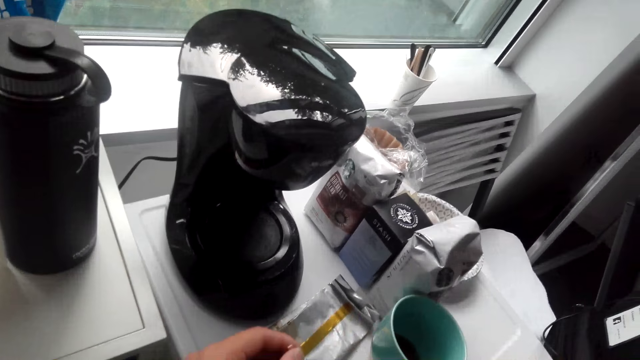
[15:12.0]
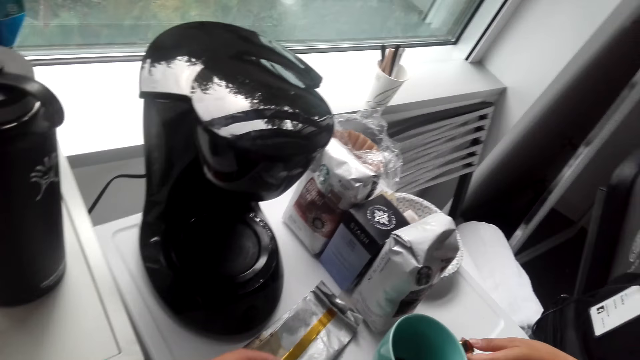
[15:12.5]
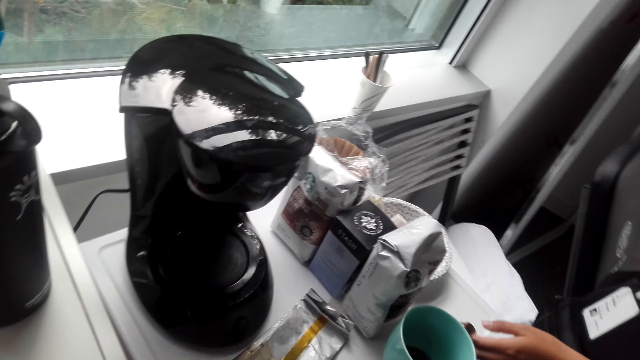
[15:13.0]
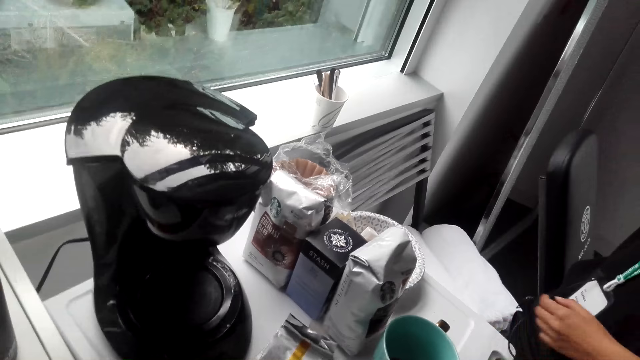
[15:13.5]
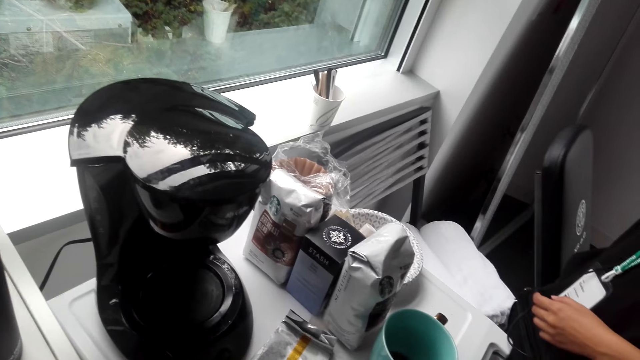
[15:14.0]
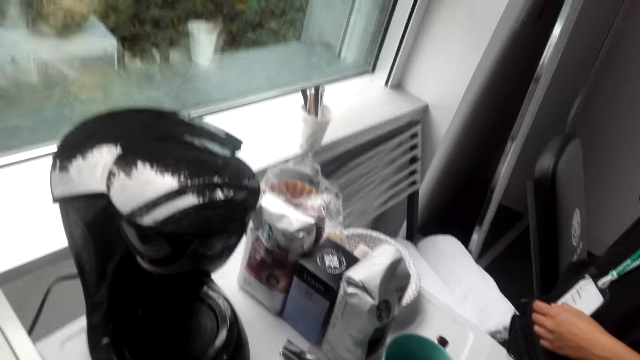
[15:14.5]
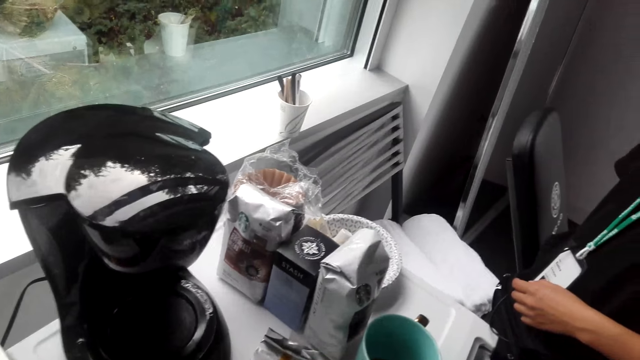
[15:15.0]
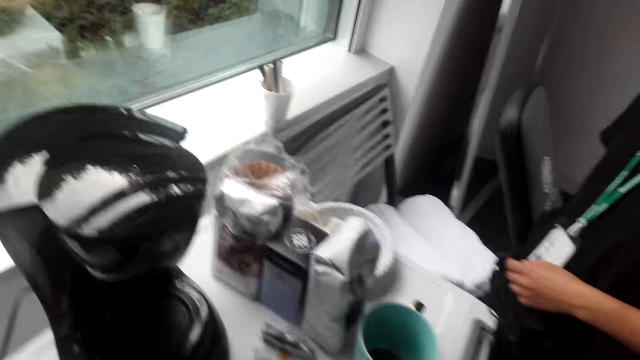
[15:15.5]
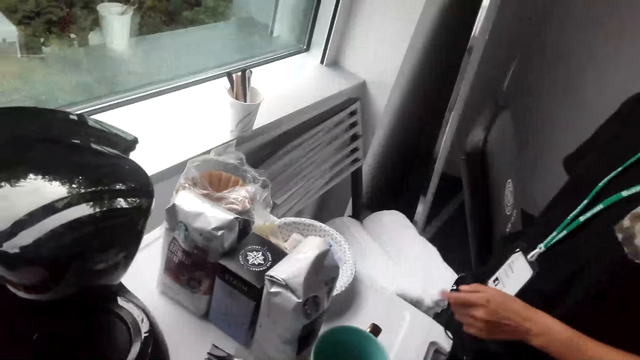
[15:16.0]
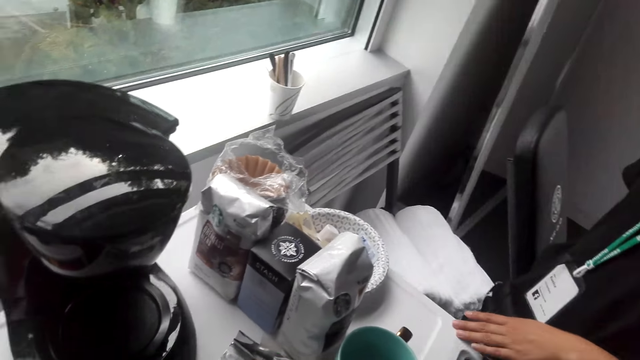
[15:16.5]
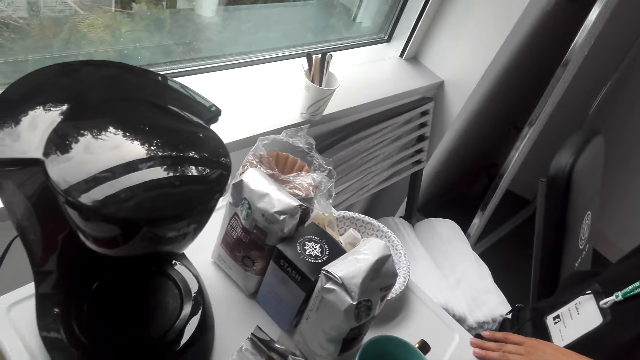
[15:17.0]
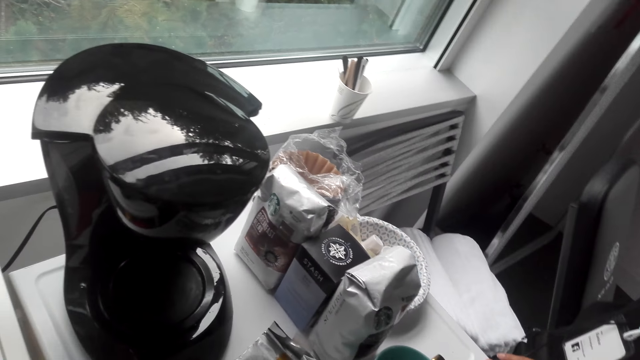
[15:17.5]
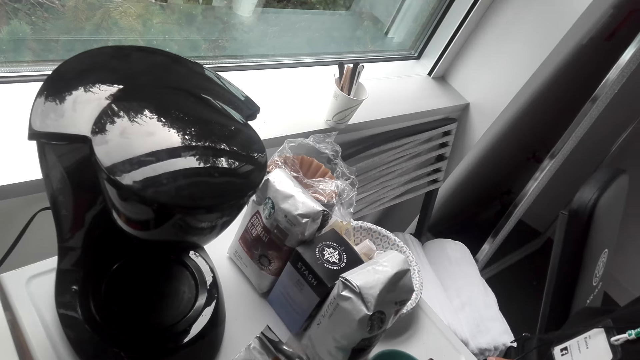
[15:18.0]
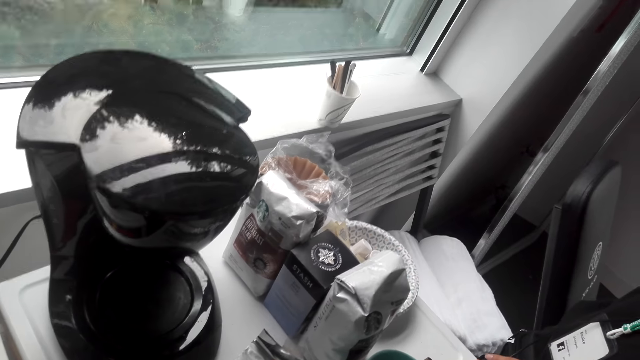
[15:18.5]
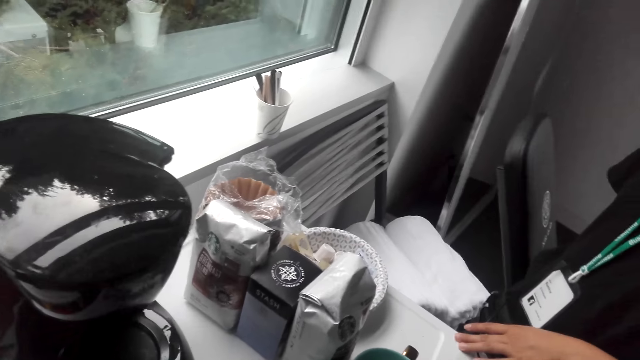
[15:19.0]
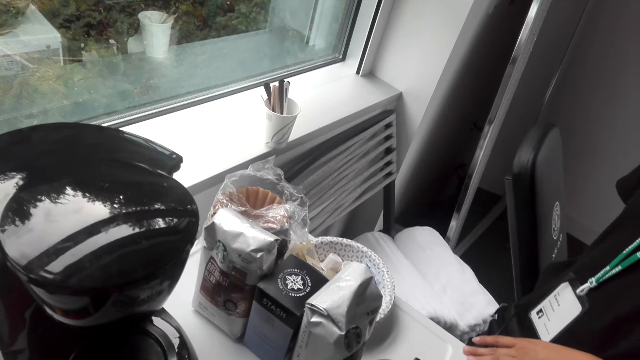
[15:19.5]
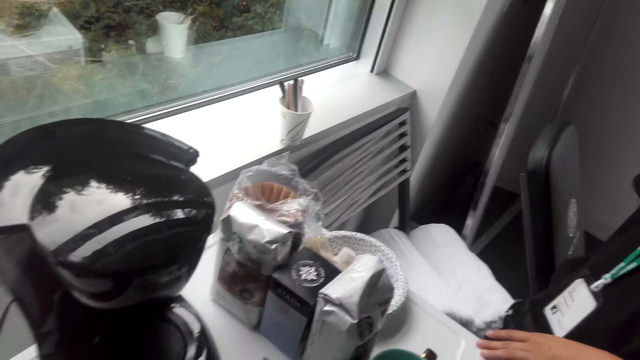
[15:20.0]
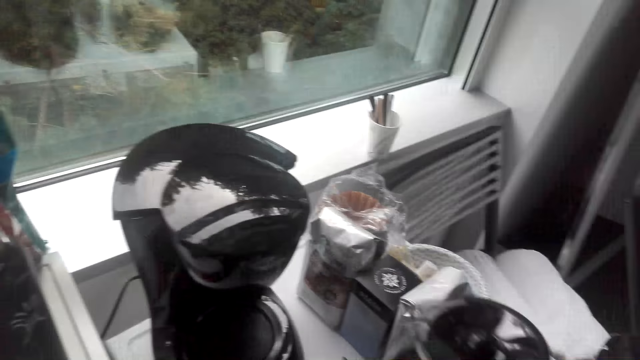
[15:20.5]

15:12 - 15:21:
The camera wearer interacts with a lady.

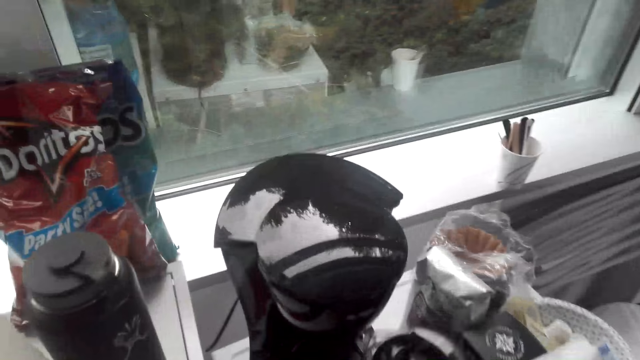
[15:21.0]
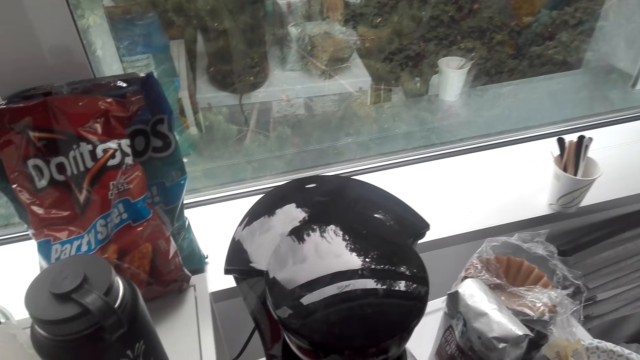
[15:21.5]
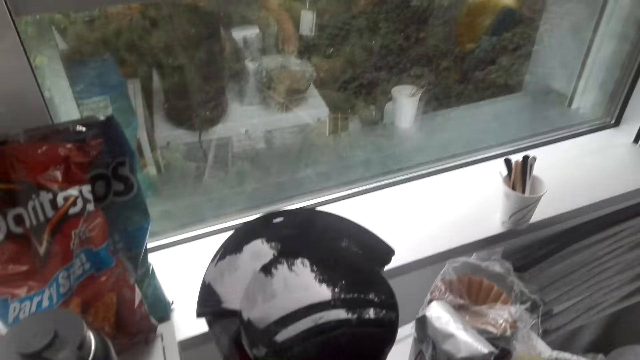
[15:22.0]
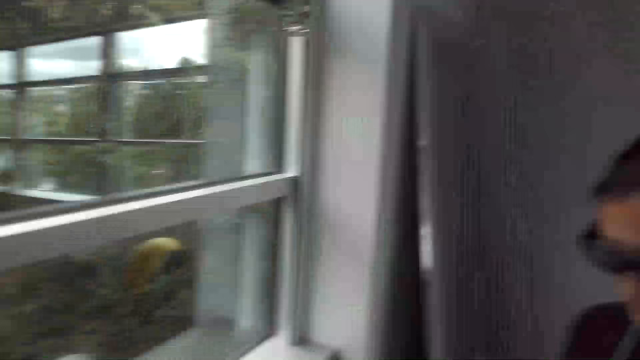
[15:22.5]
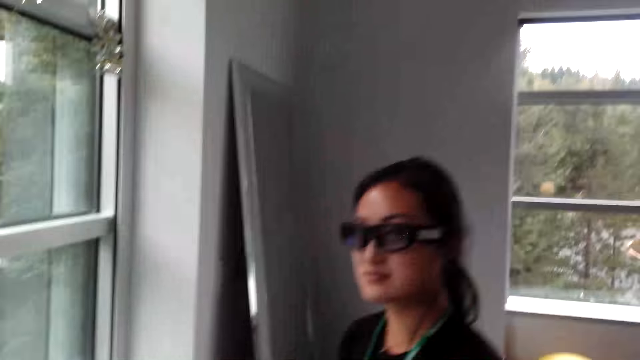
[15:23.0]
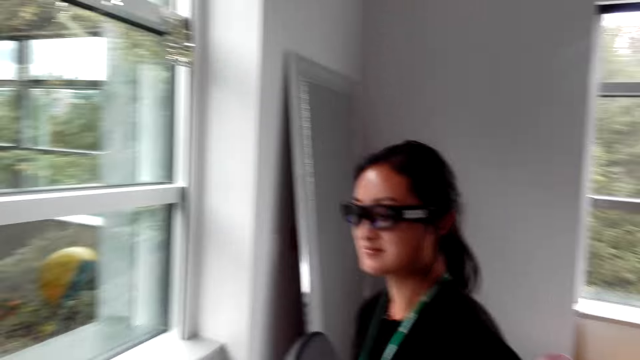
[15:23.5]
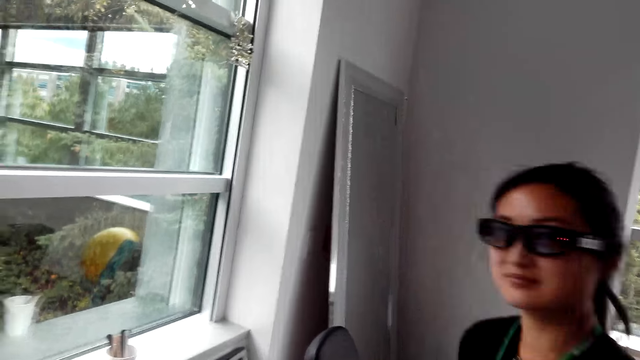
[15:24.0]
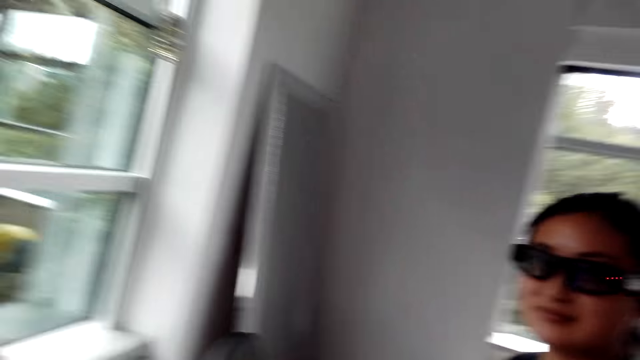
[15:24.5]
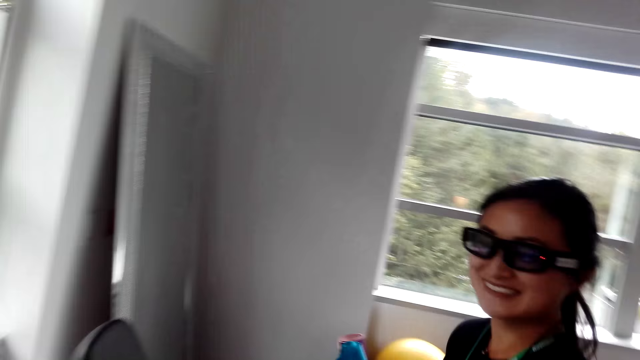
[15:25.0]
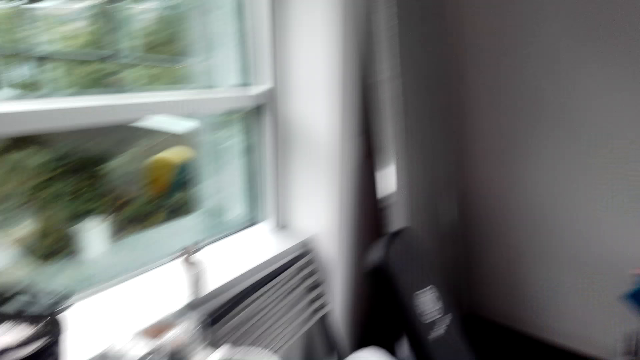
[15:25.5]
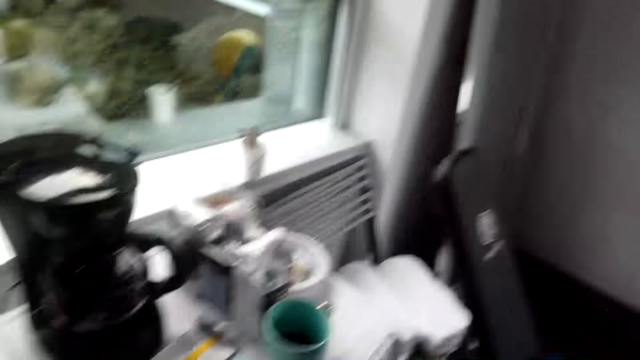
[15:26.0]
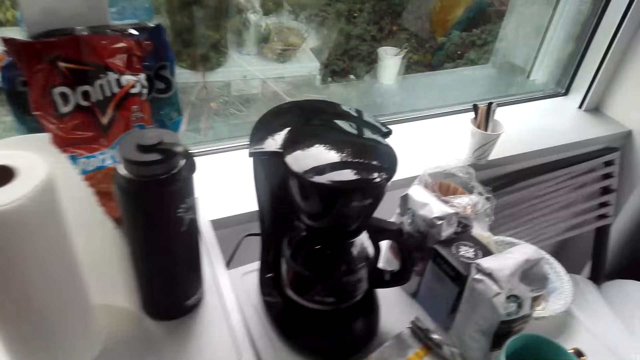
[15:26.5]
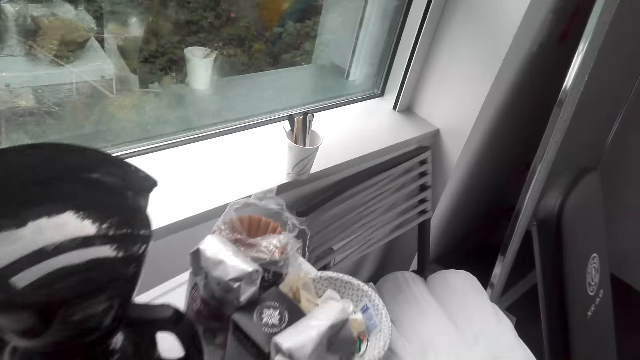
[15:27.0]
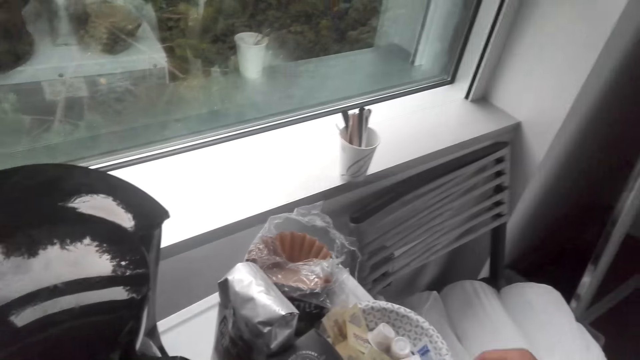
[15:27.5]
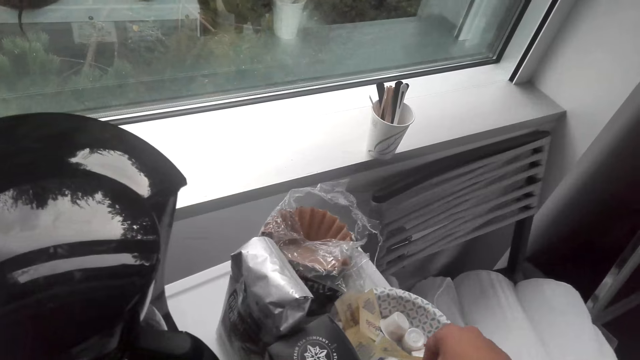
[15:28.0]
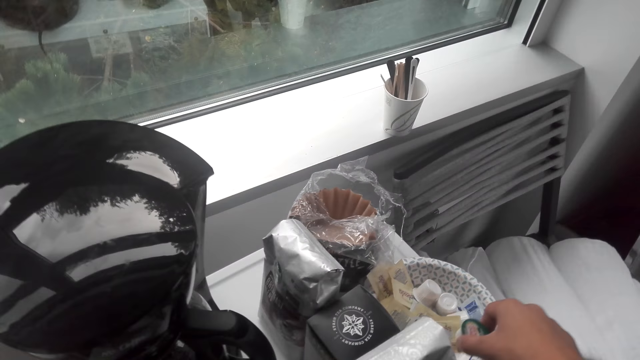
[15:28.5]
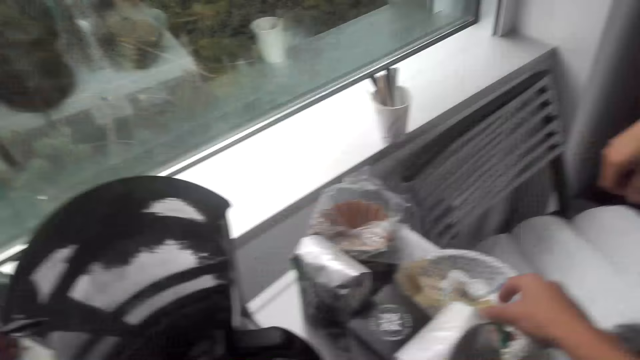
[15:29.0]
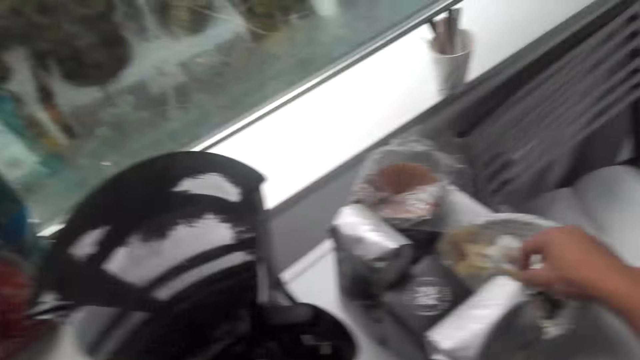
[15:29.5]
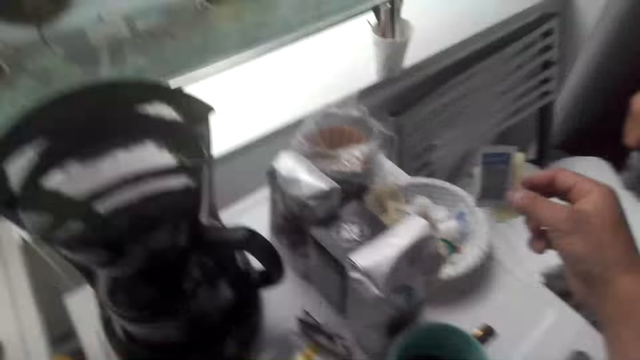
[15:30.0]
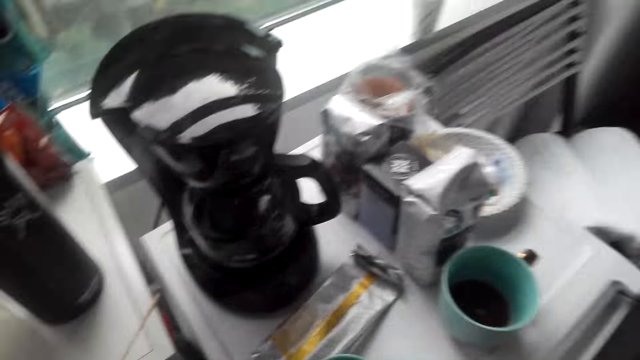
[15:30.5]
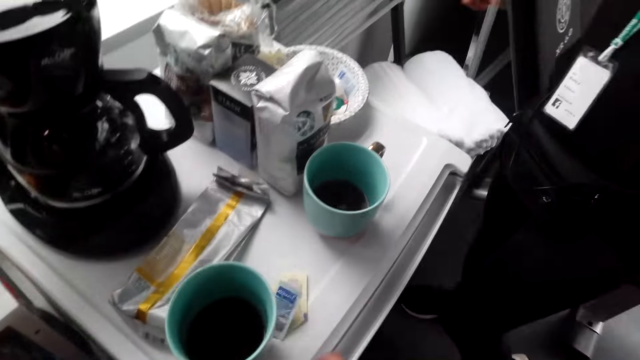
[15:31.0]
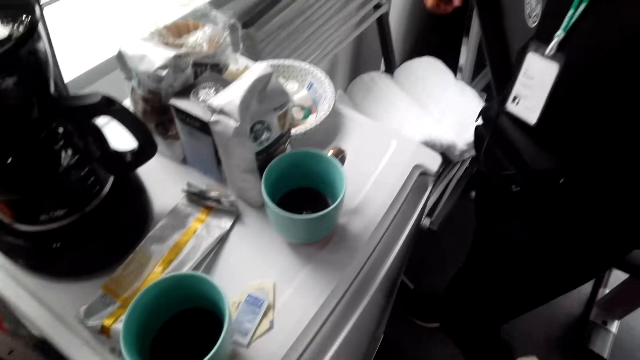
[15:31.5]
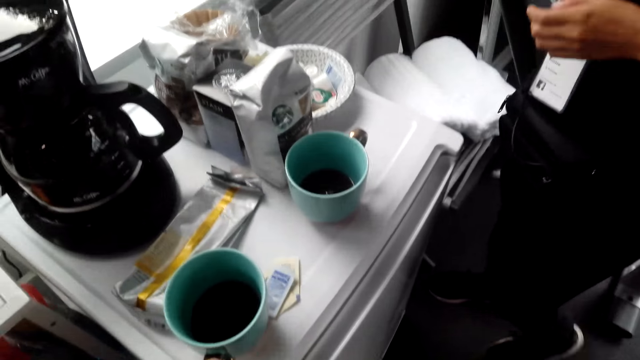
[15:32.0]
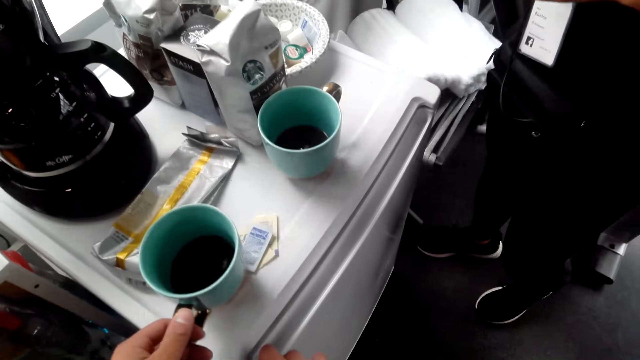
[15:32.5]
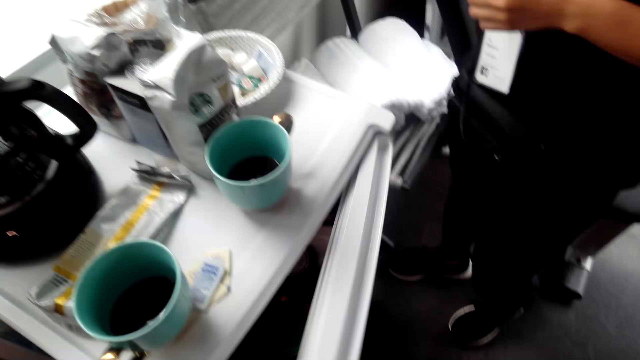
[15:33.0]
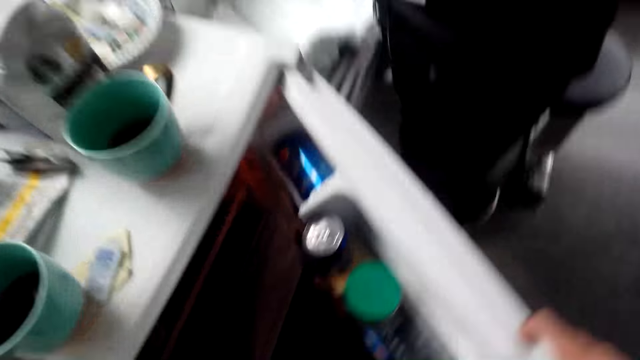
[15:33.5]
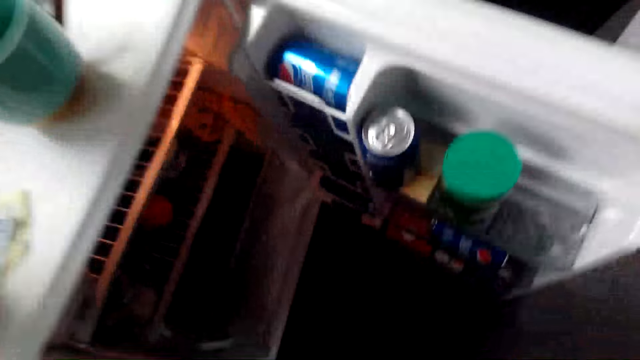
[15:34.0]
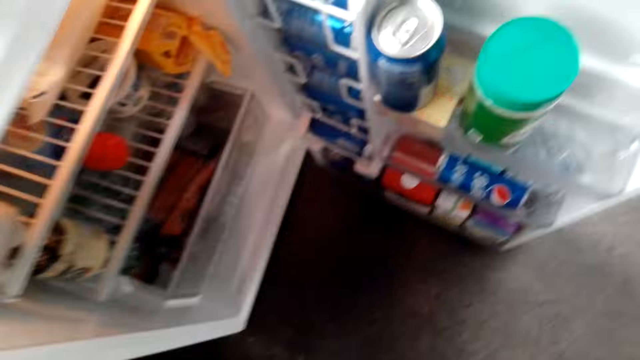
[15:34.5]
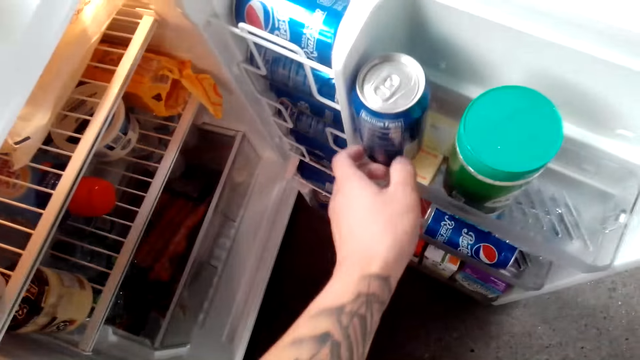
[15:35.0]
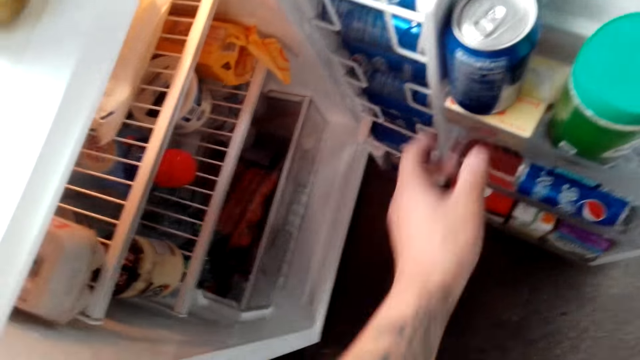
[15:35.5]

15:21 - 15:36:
The camera wearer returns a jug. They connect the kettle to the coffee maker. They talk to a lady. They take a tea bag. They put the tea bag in a cup. They open a fridge. They touch something.
